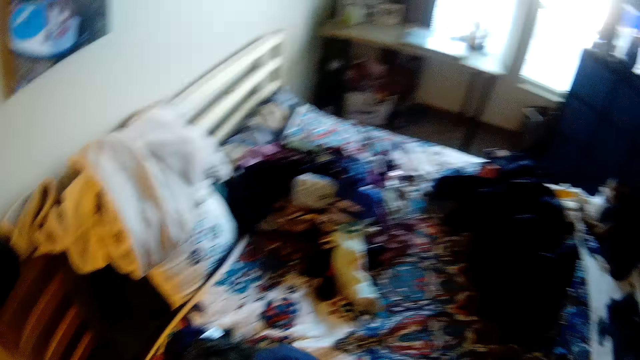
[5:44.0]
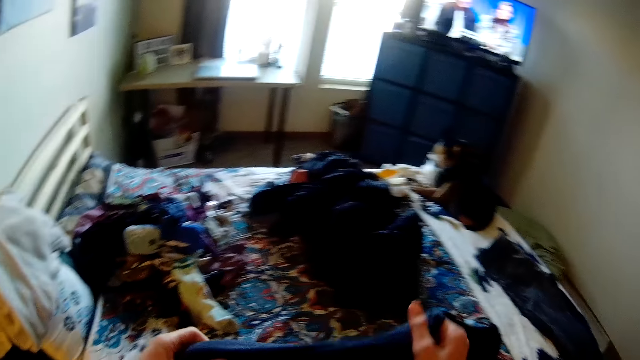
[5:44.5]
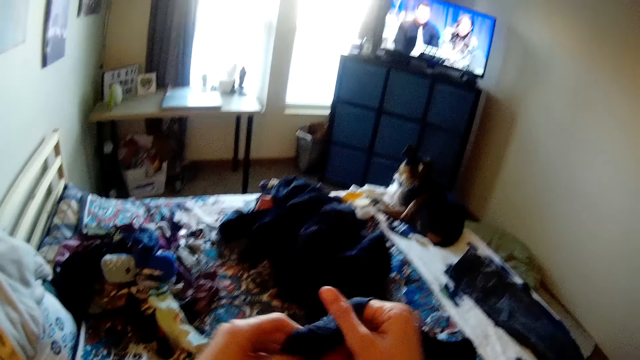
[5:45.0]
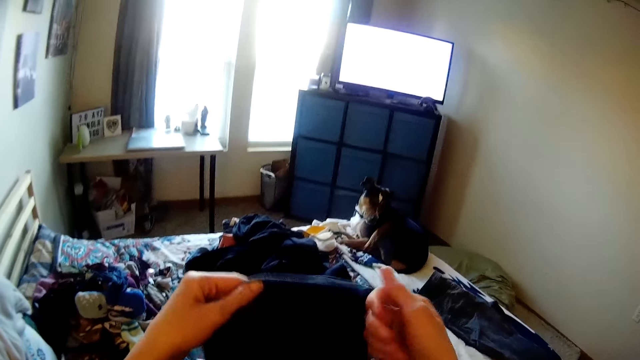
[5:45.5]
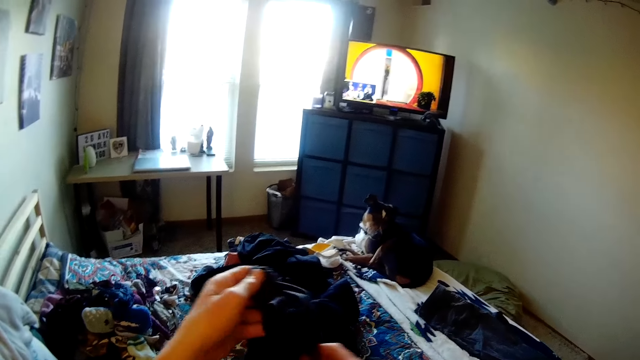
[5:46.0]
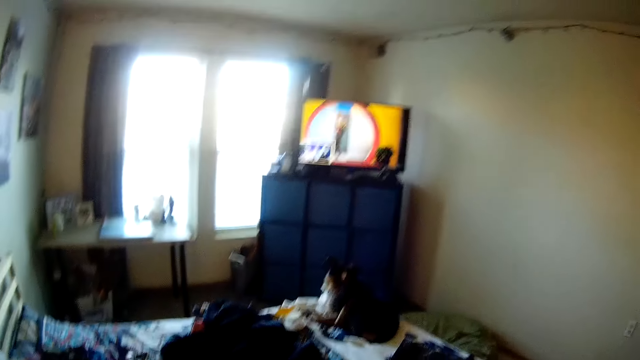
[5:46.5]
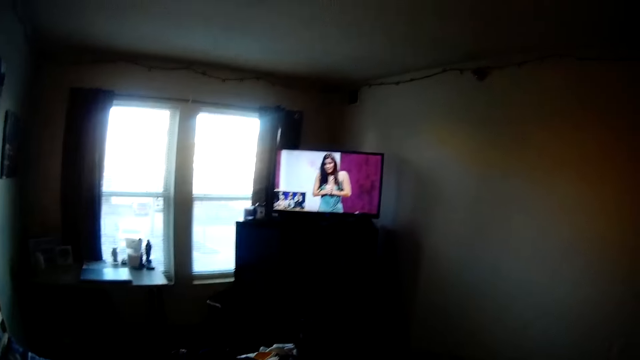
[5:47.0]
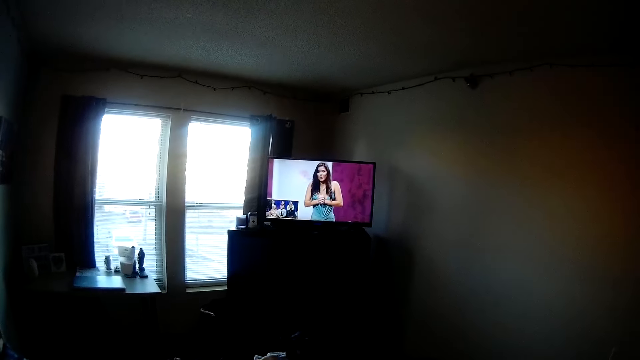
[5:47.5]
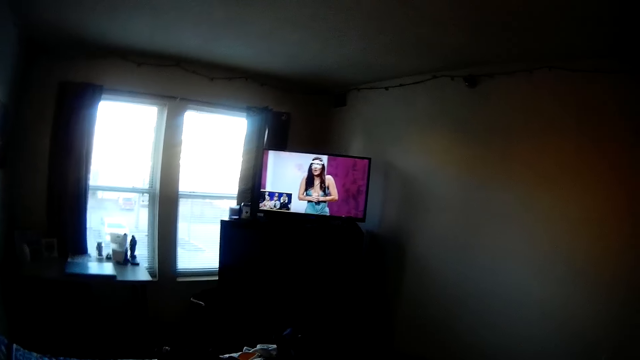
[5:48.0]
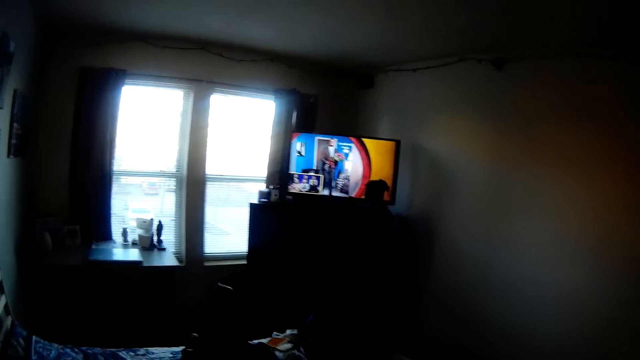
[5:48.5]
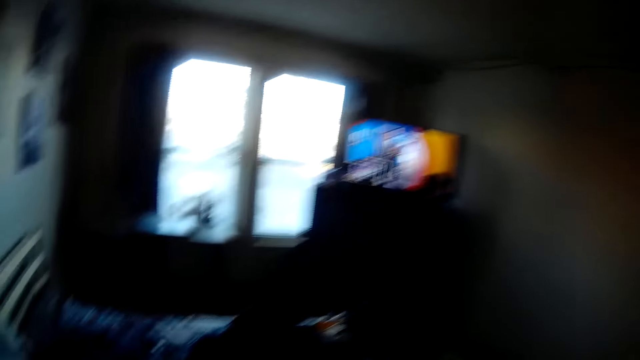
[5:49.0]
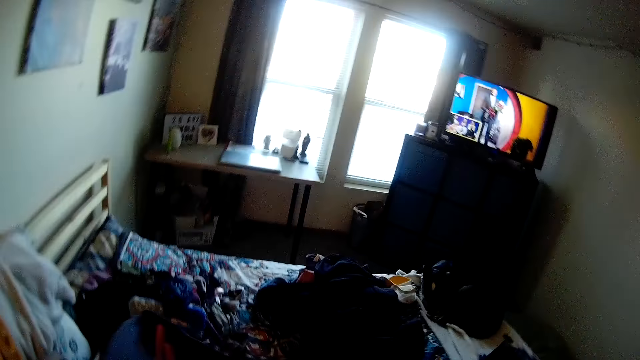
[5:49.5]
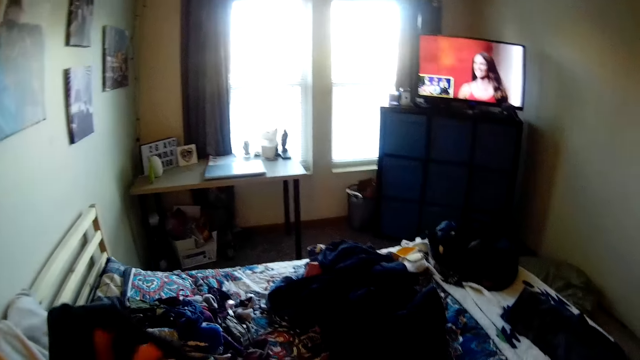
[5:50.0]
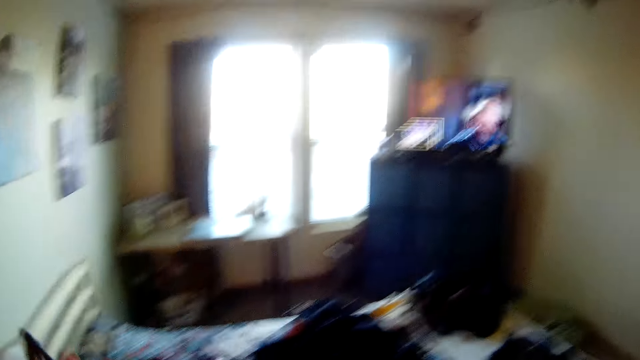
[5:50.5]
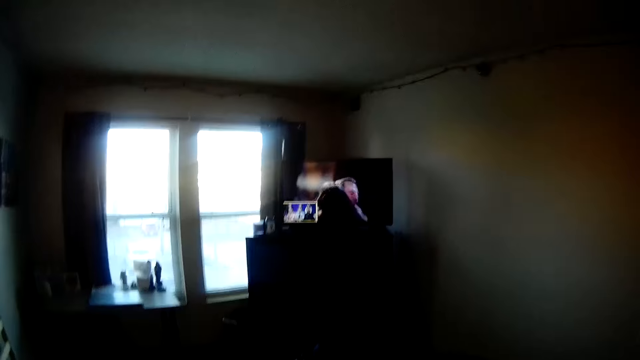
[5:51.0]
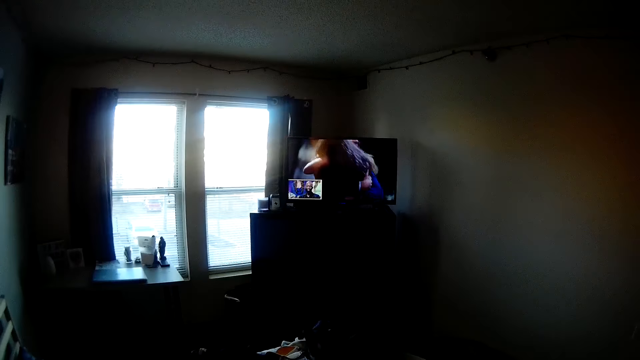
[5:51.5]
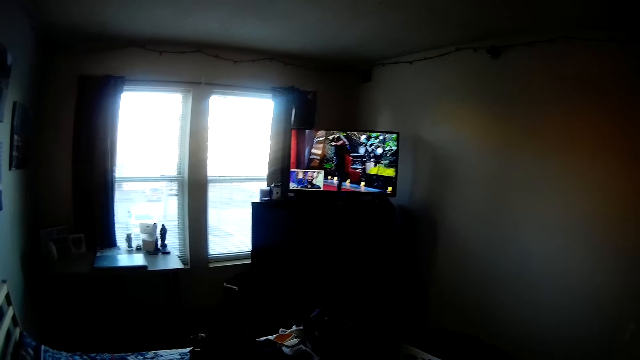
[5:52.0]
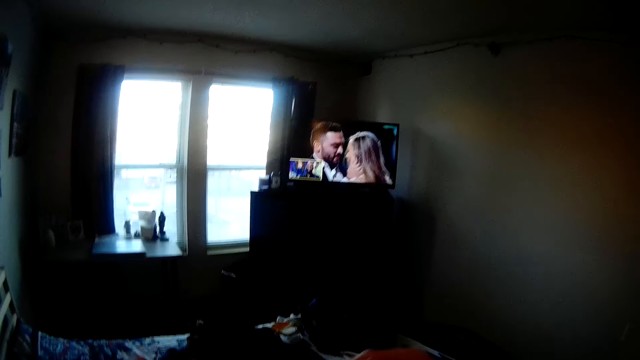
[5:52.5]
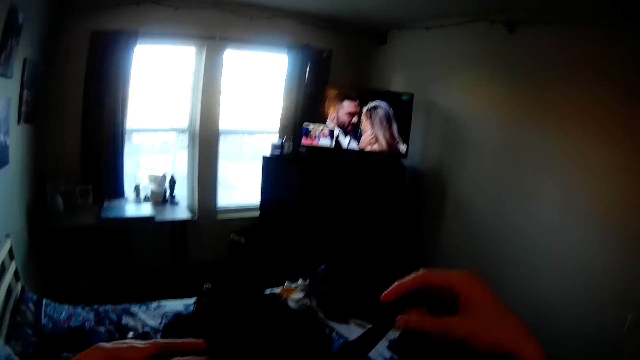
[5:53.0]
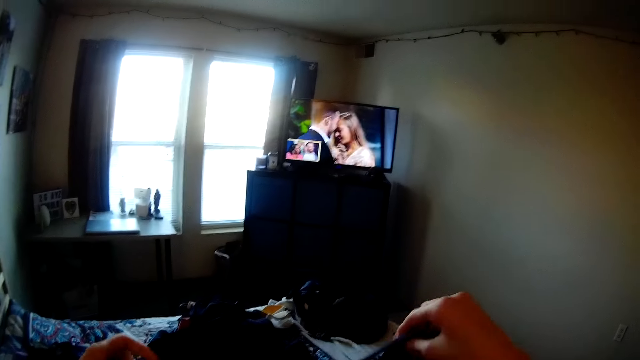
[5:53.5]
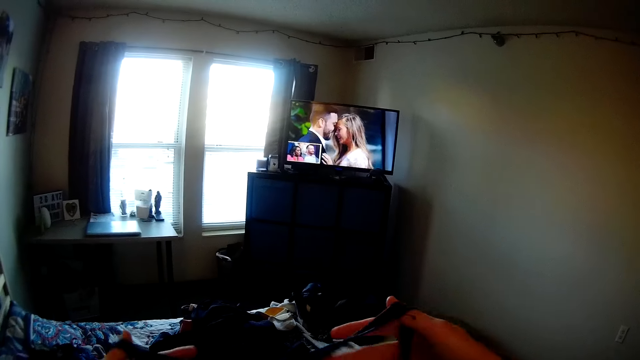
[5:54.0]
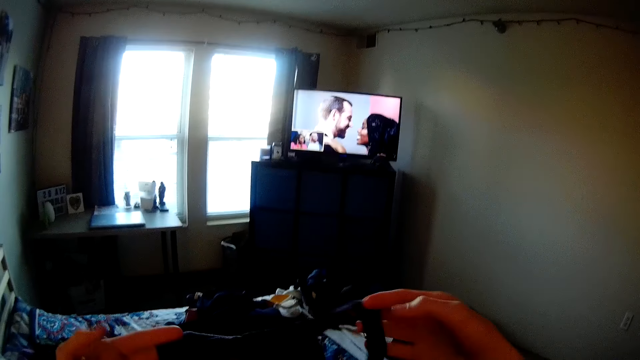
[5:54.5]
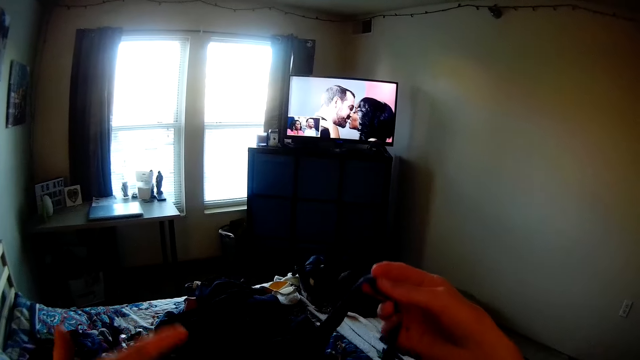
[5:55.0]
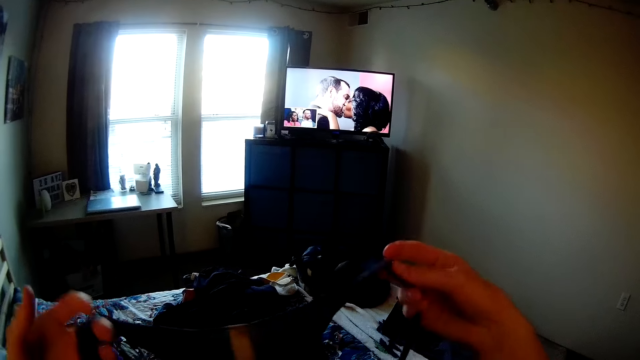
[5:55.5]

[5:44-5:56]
The camera wearer holds the cloth. They watch the television.

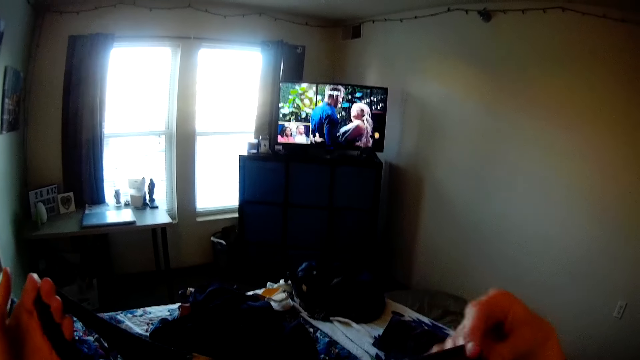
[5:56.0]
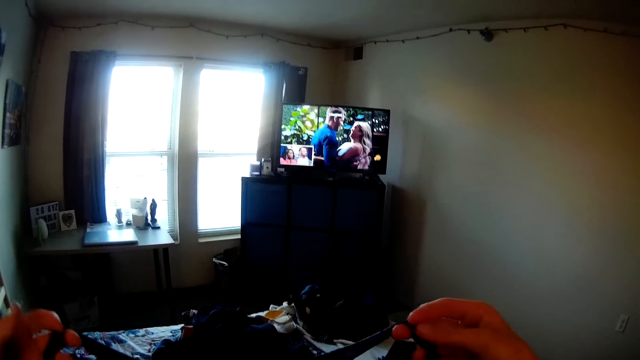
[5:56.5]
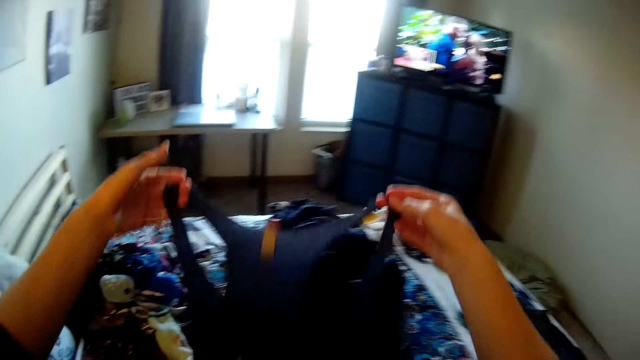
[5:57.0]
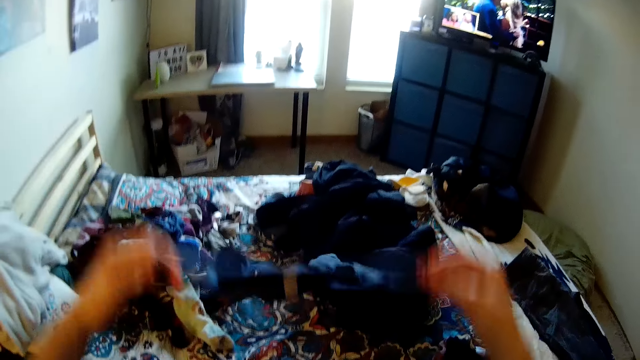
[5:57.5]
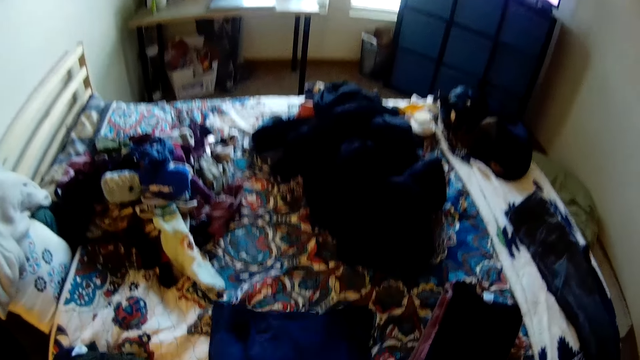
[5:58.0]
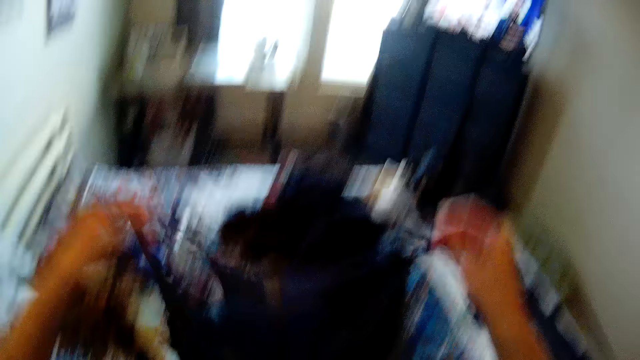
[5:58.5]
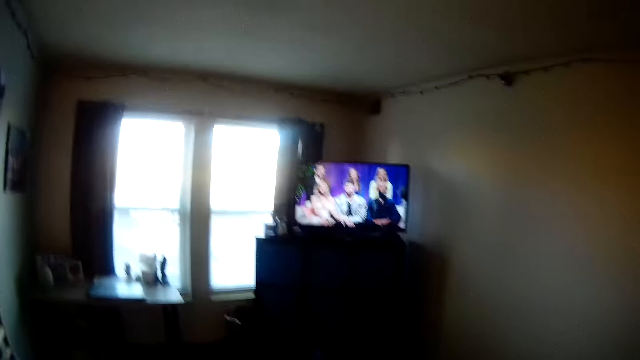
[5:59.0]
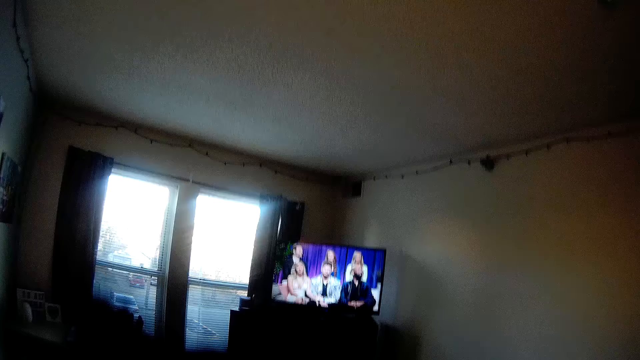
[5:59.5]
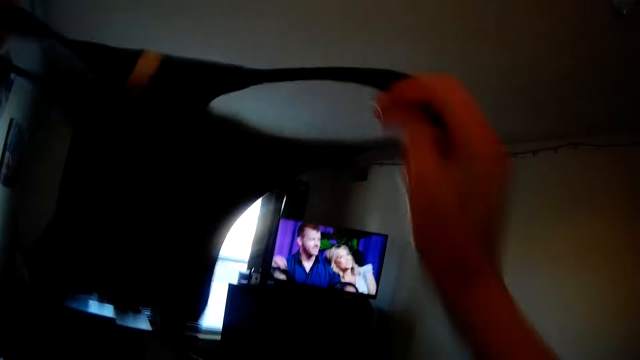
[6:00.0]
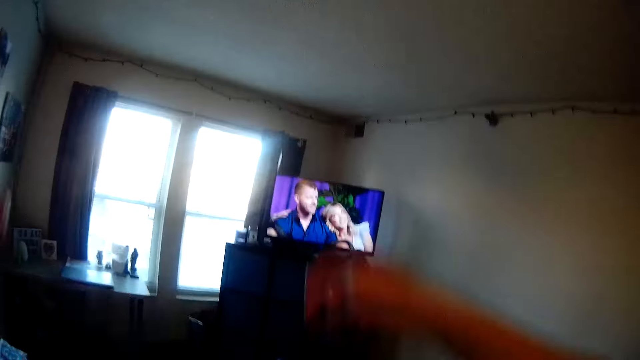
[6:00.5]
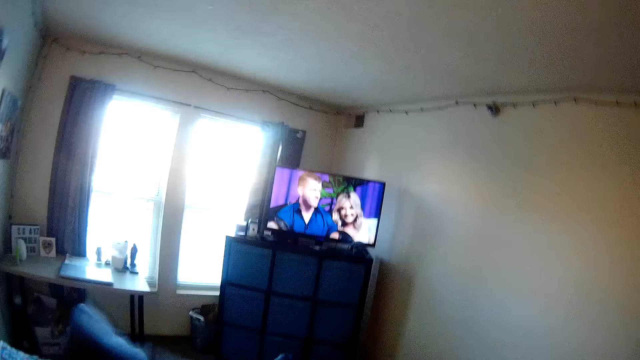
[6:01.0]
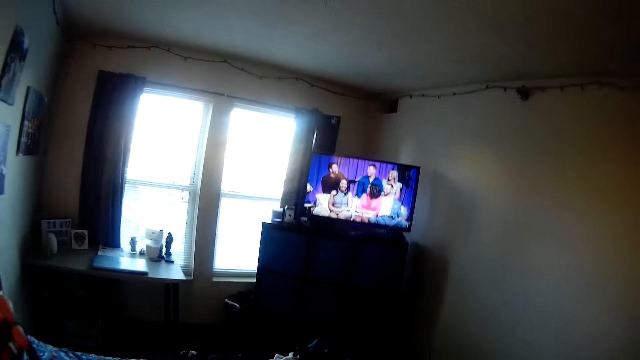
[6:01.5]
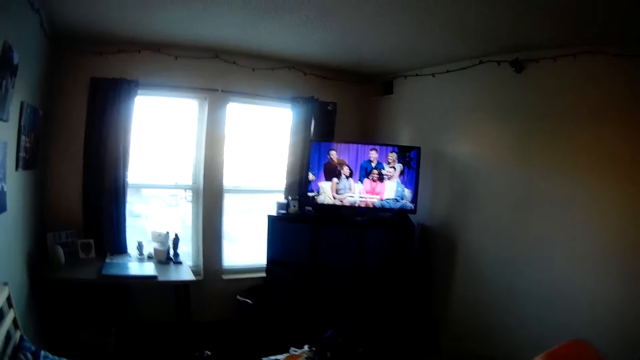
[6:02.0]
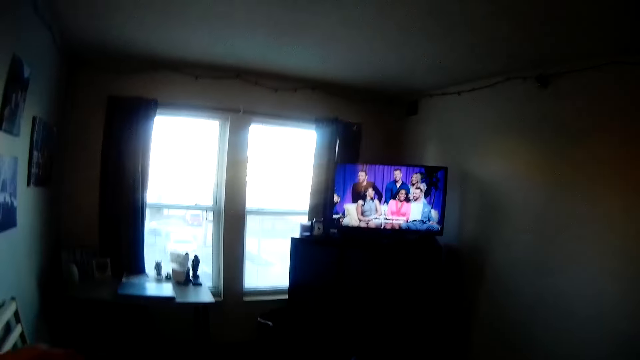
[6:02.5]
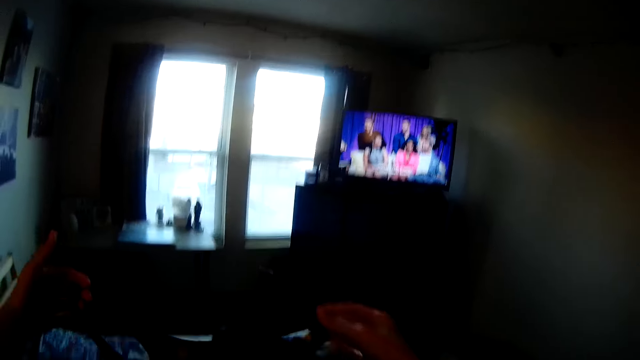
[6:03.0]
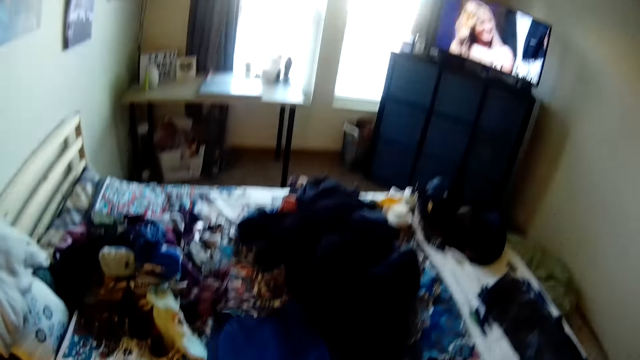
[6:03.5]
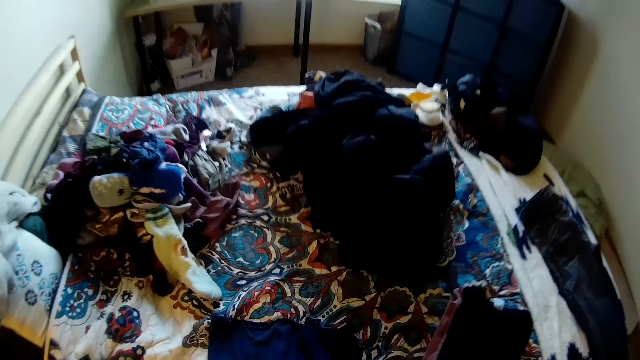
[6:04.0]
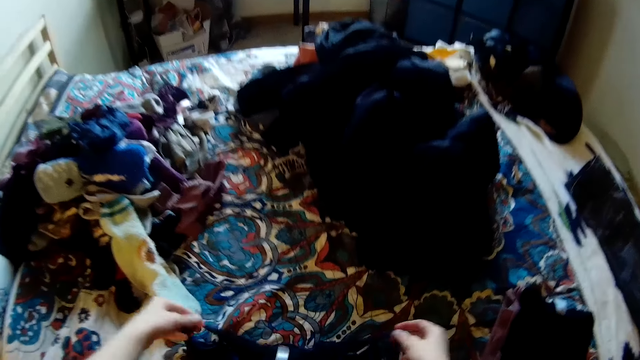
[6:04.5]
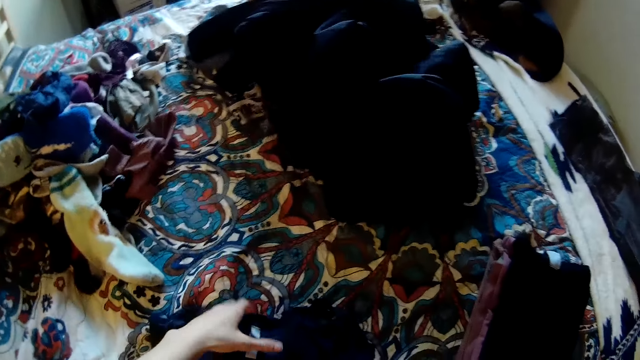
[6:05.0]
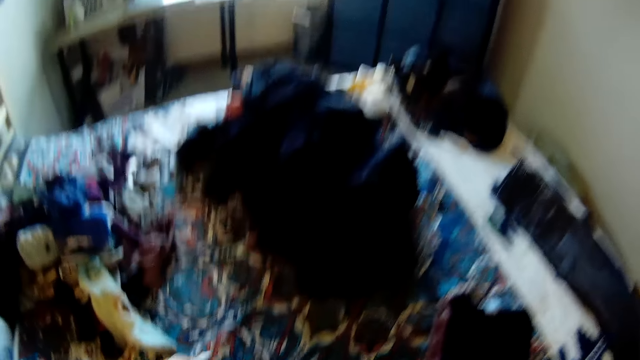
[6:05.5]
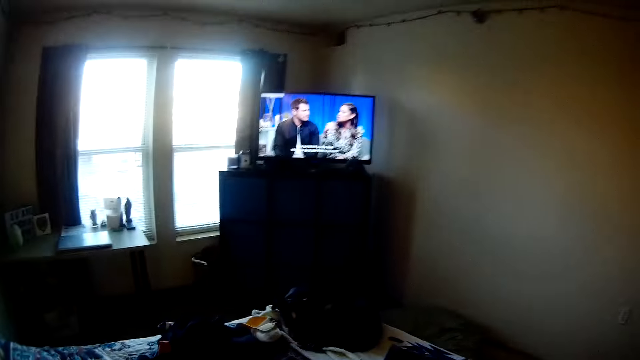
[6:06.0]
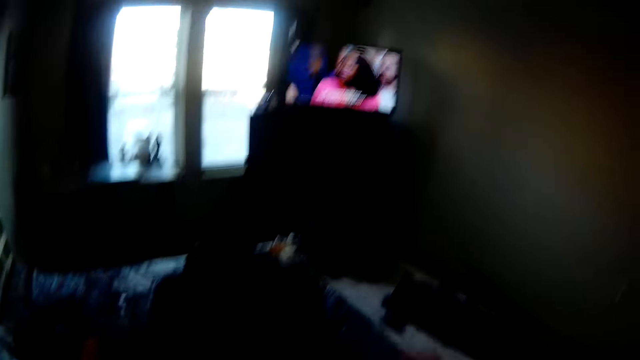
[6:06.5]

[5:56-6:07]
The camera wearer shakes the cloth. They drop the cloth on the bed. They adjust the cloth on the bed.
